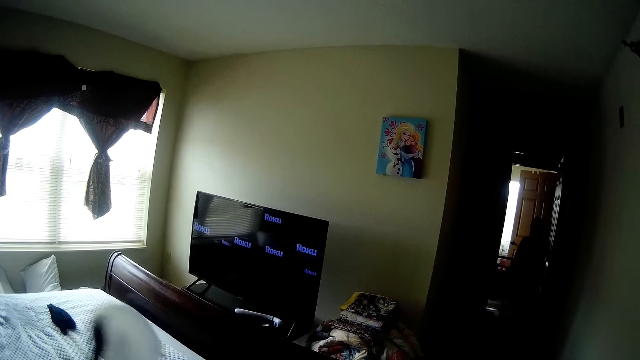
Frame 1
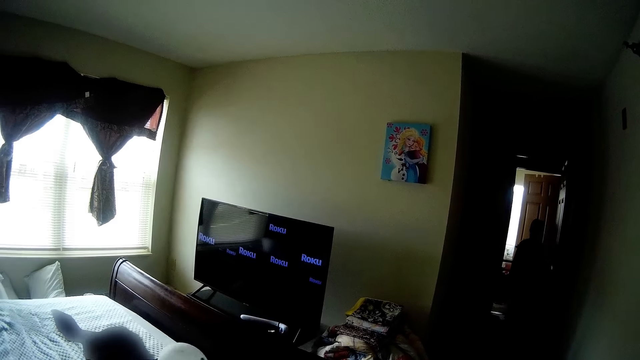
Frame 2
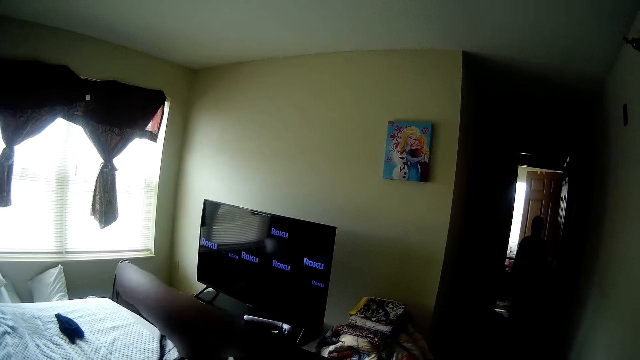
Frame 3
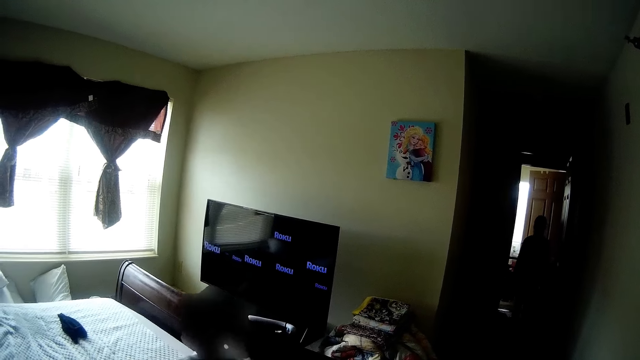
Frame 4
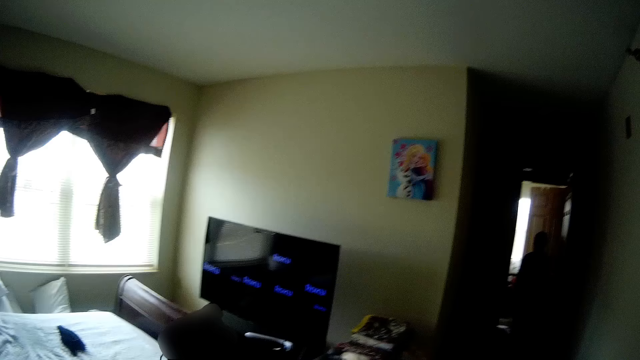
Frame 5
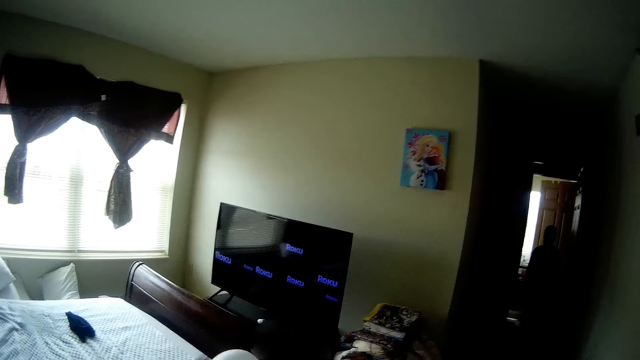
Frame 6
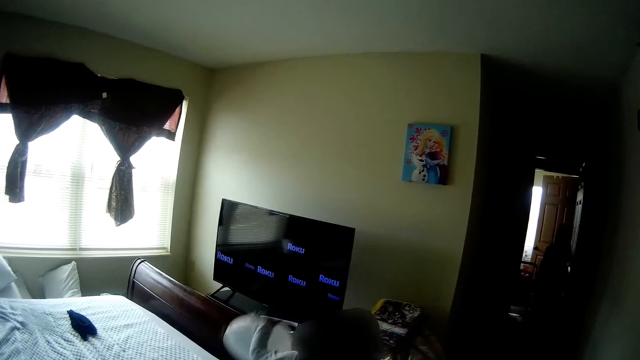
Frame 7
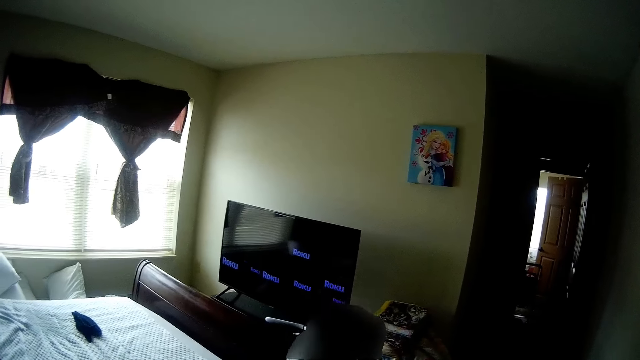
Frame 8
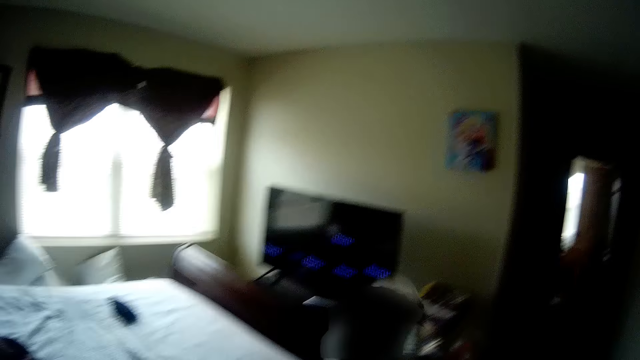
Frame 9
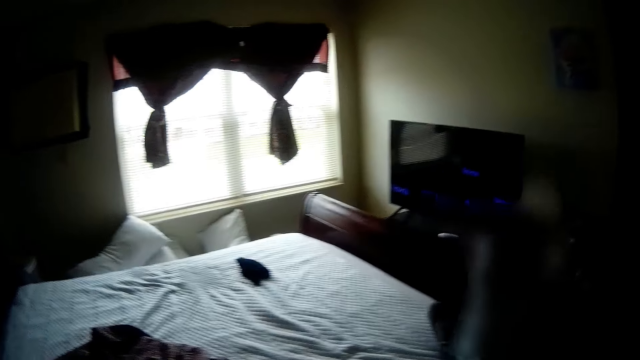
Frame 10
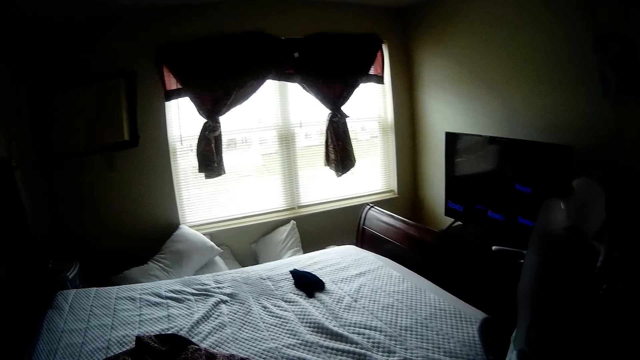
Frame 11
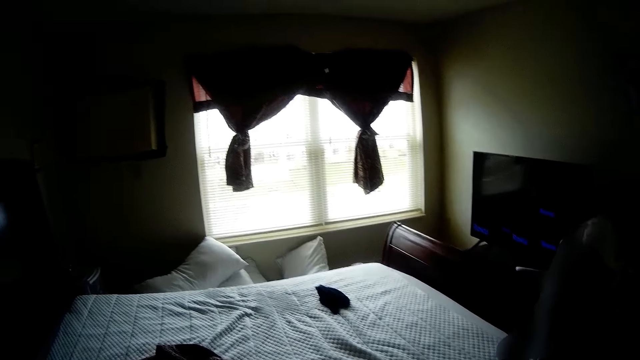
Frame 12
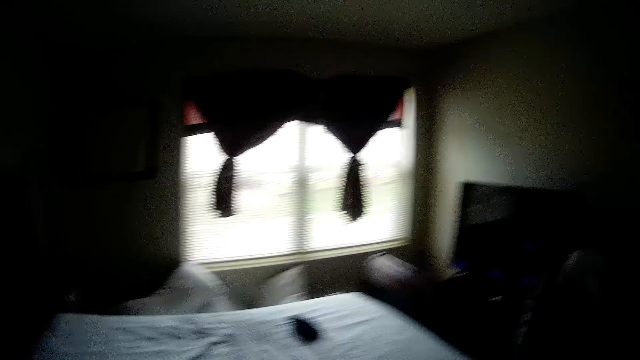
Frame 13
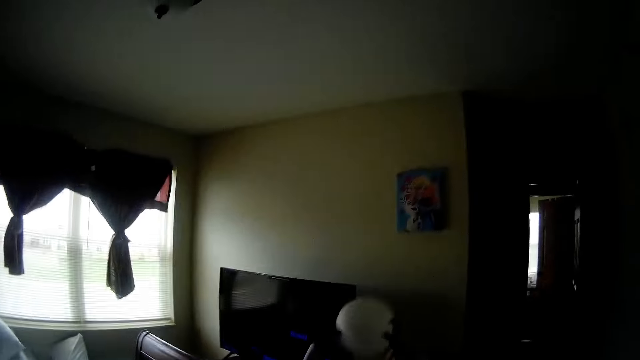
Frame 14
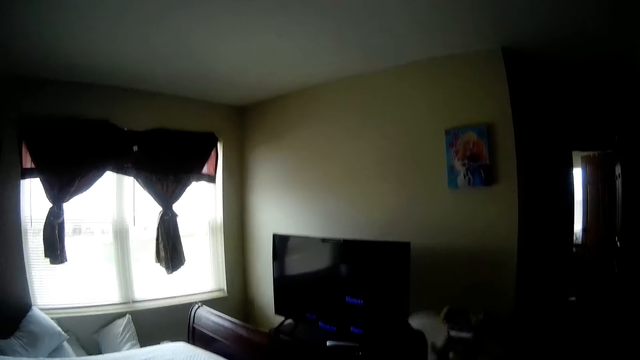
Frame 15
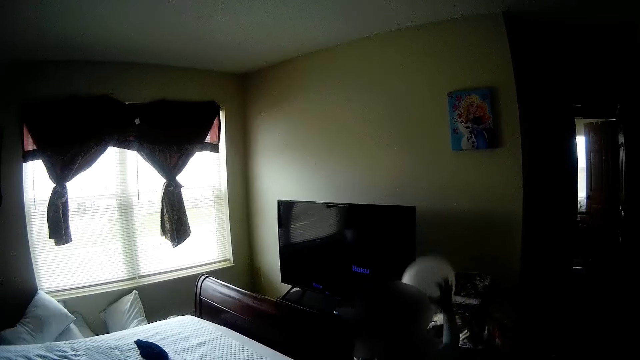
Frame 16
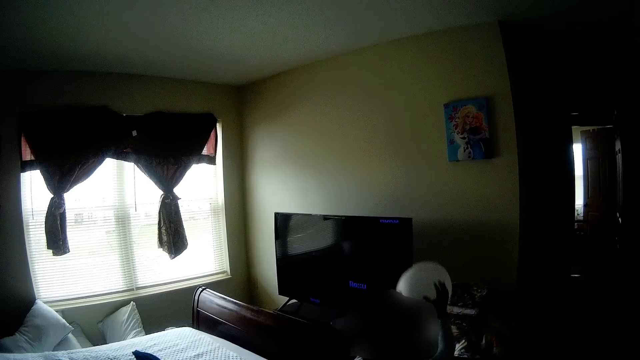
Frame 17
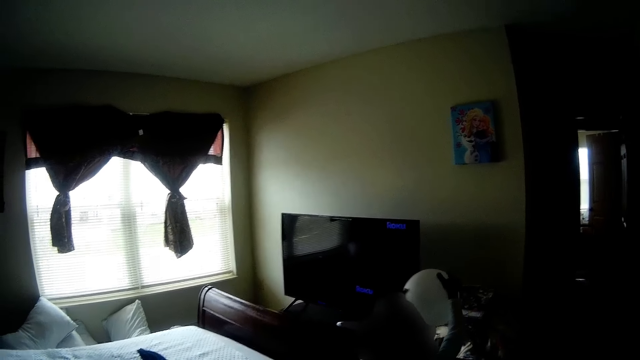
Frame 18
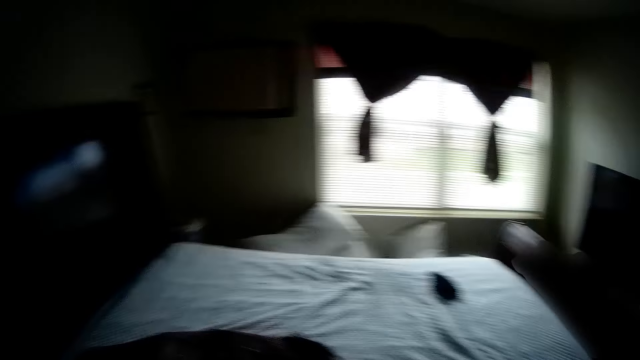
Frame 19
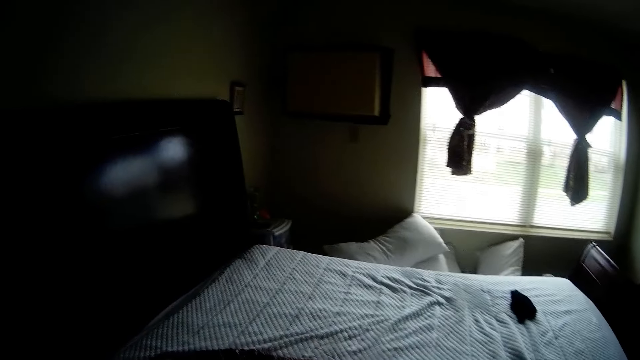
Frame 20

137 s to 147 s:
The girl sits on the mattress. The girl hits the balloon on the bed with her hands. The camera wearer interacts with the girl.

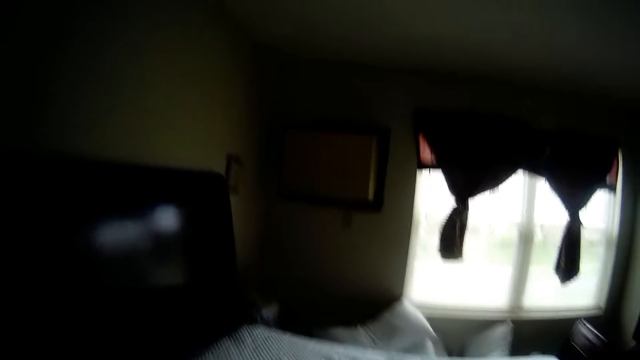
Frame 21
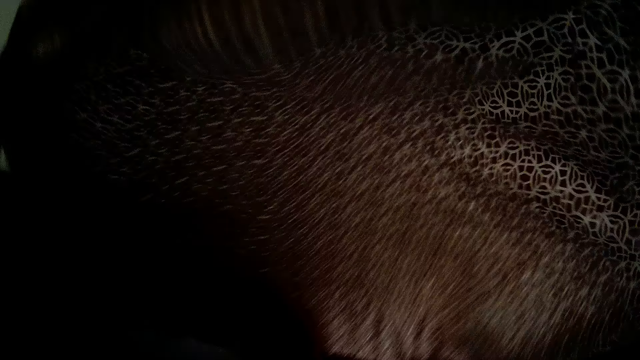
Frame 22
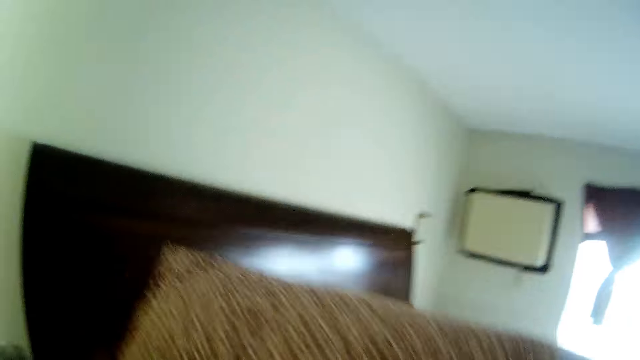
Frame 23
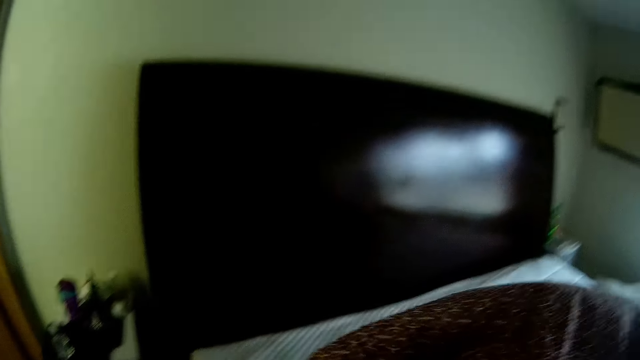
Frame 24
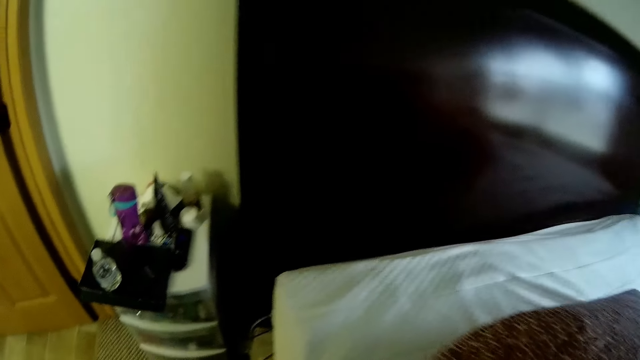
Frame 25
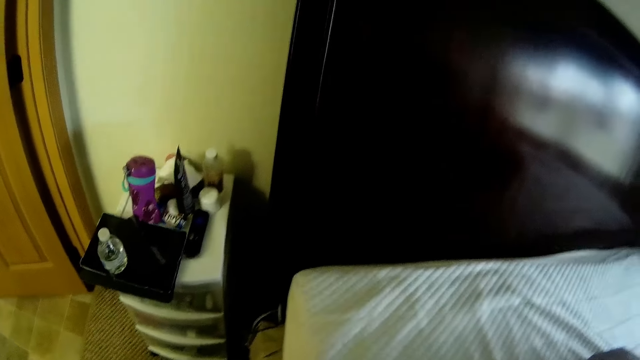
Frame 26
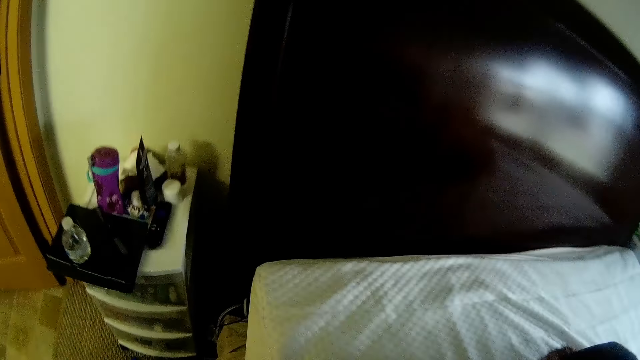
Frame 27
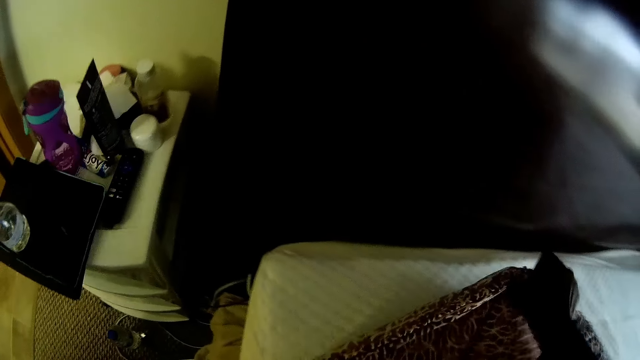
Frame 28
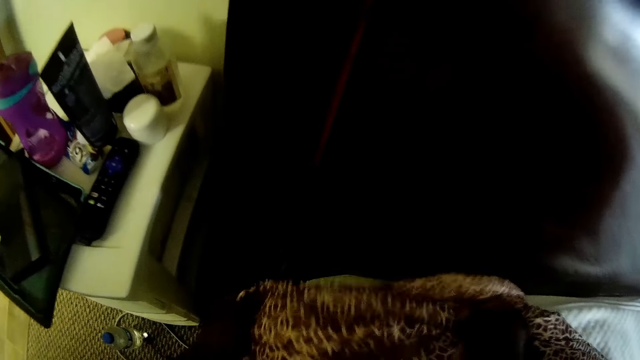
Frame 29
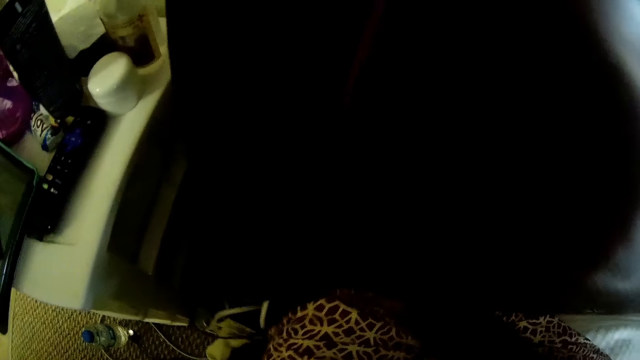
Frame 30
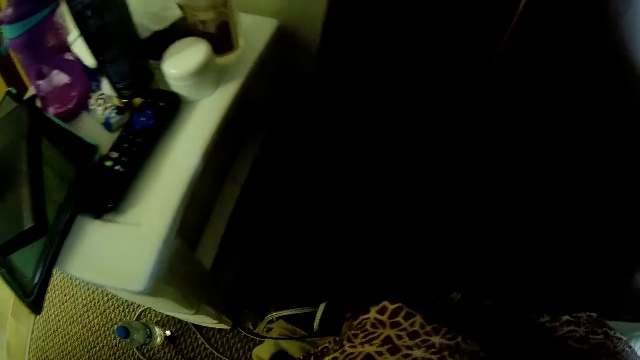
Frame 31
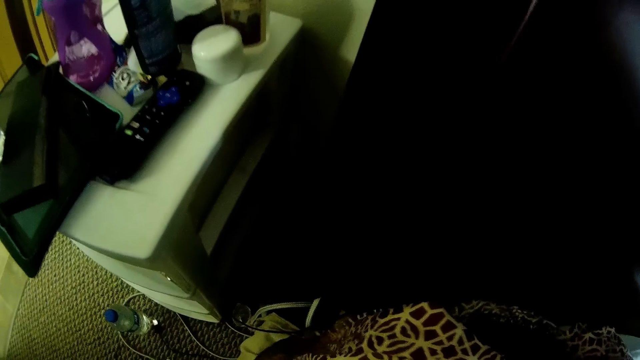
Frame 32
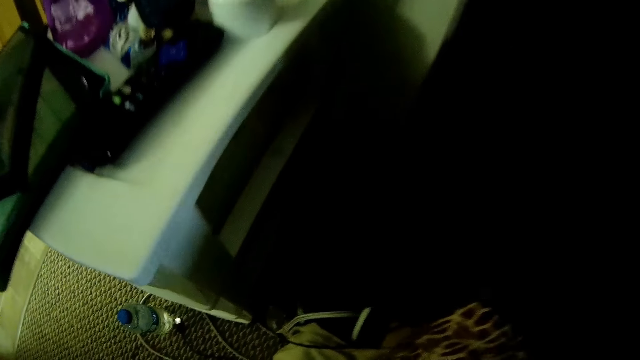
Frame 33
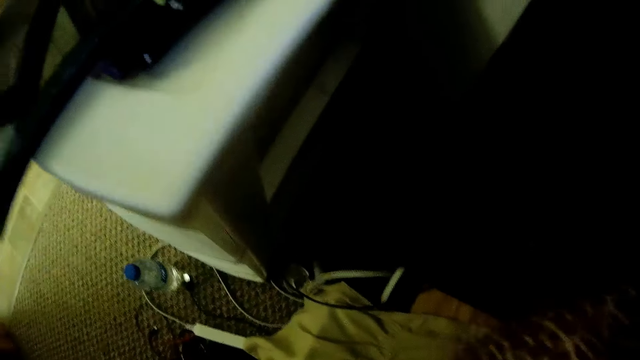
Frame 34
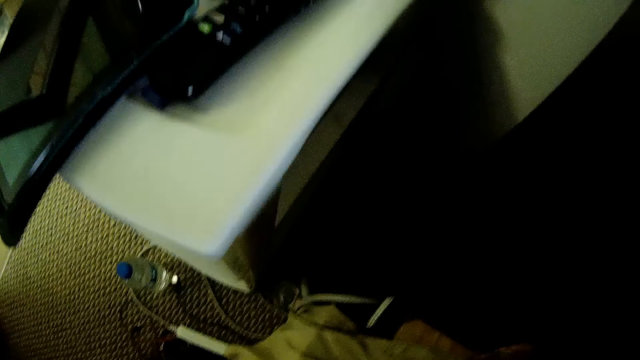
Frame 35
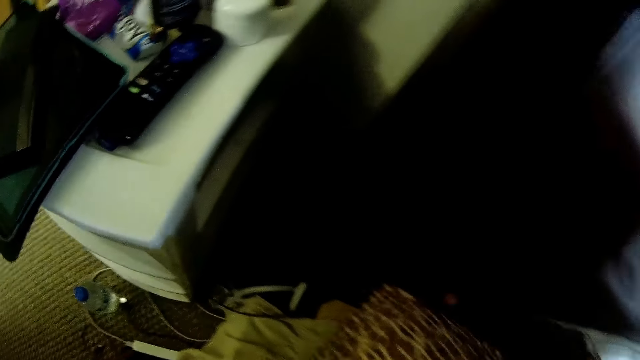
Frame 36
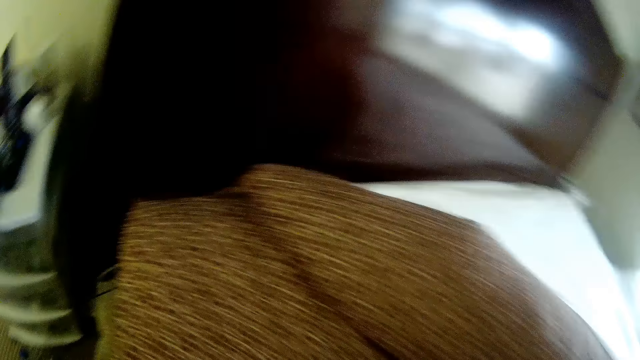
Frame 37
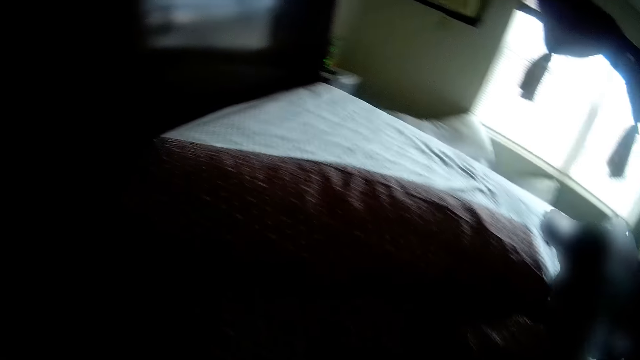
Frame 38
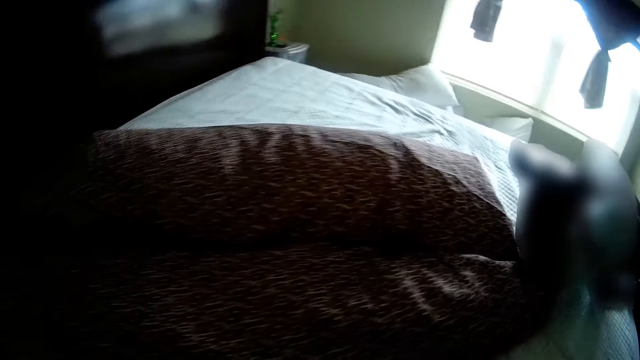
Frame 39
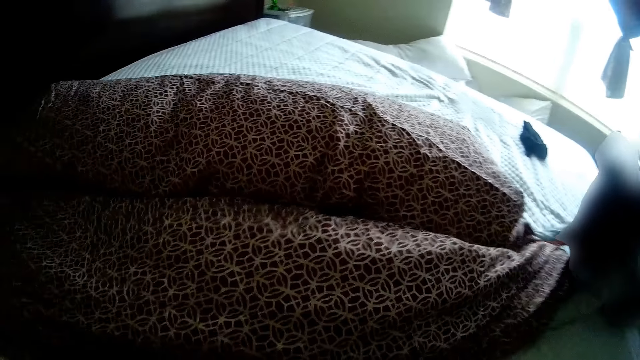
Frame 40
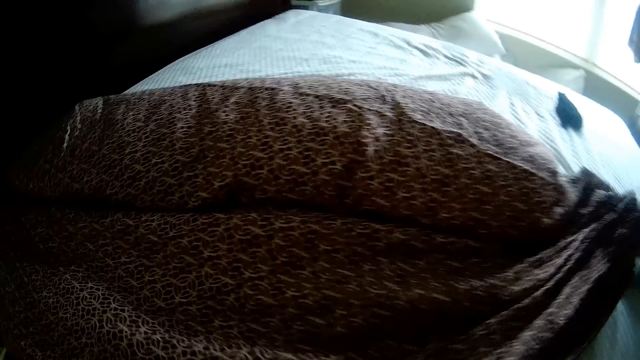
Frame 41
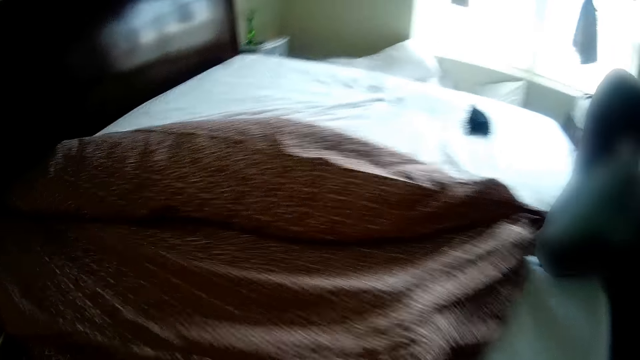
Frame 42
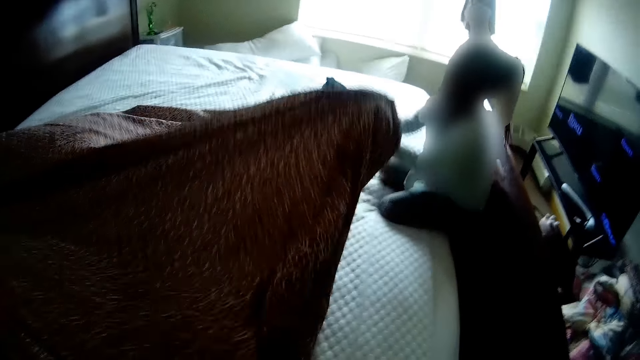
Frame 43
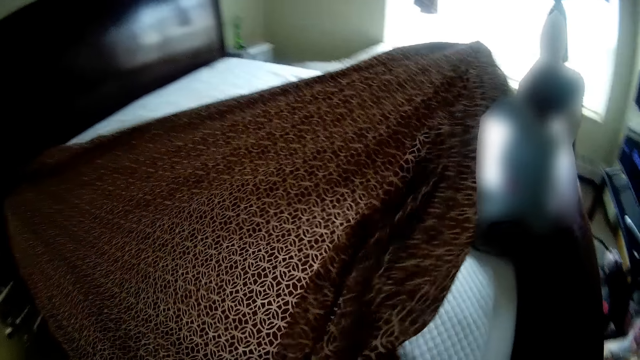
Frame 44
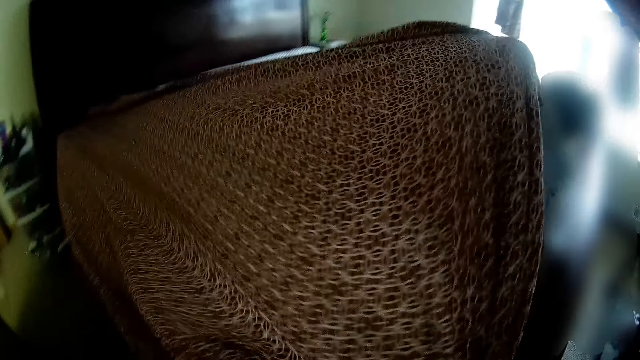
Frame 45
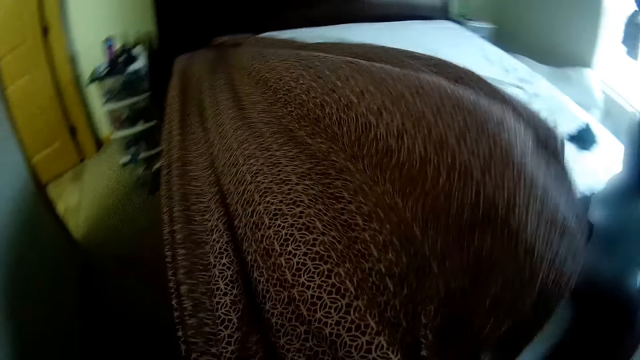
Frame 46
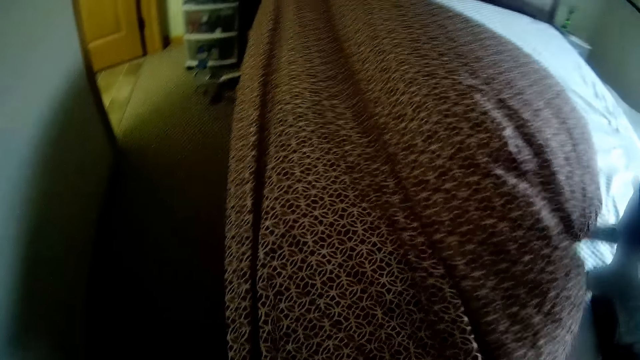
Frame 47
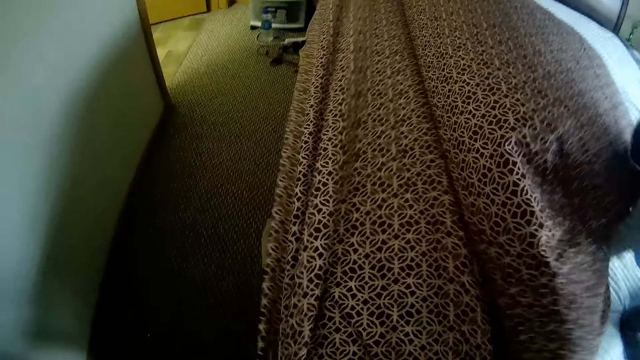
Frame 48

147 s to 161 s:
The camera wearer flaps the bedsheet with her hands. She straightens a cloth and places the cloth on the bed. She lays the bedsheet on the mattress with her hands. The girl holds the bedsheet with her hands. The girl raises the bedsheet with her hands.
